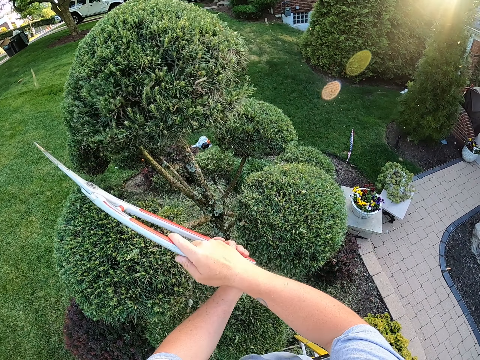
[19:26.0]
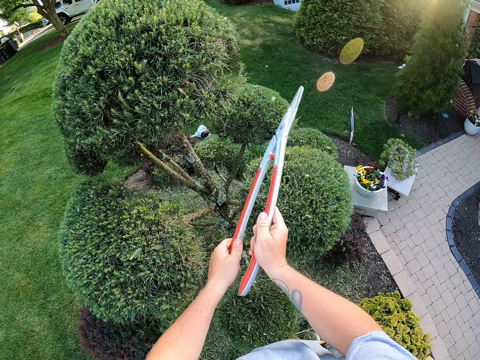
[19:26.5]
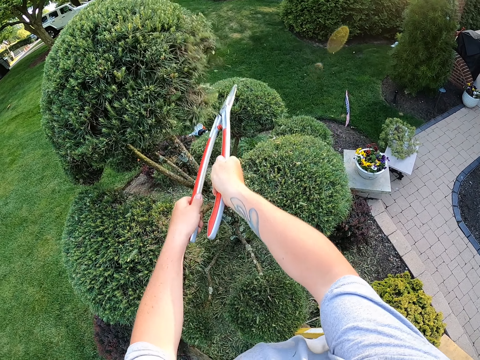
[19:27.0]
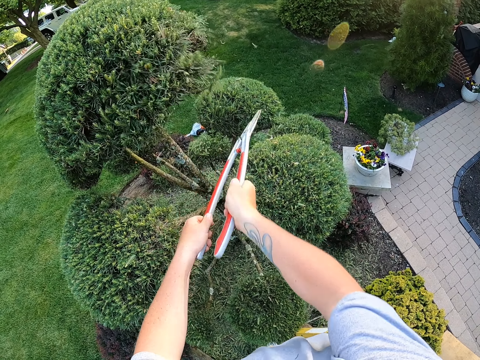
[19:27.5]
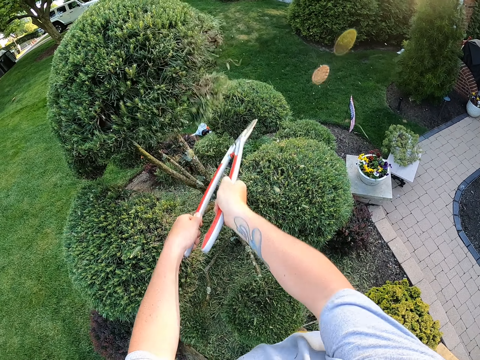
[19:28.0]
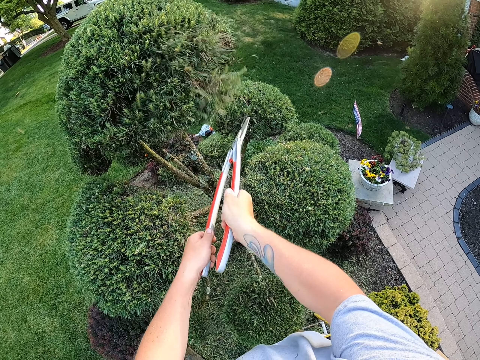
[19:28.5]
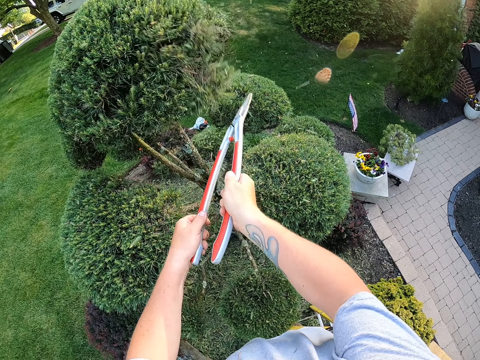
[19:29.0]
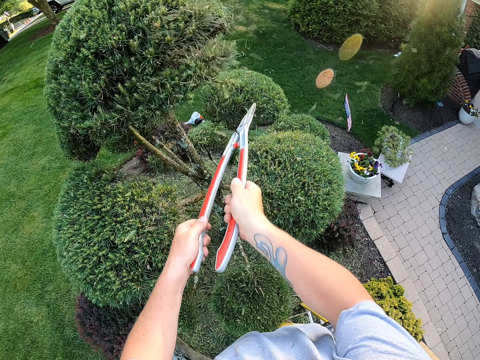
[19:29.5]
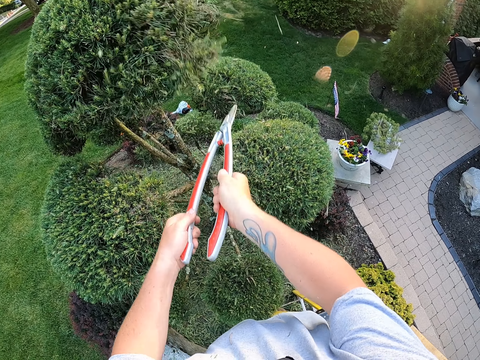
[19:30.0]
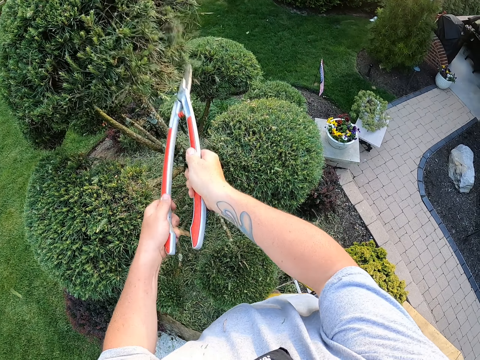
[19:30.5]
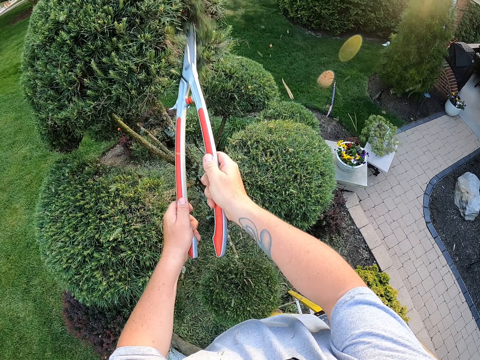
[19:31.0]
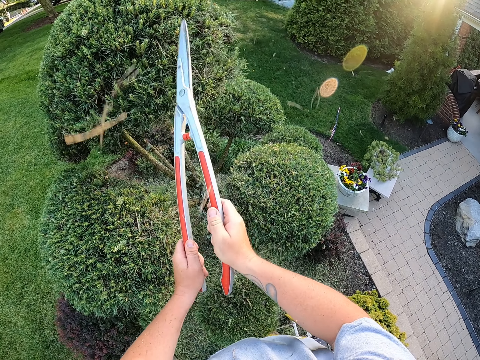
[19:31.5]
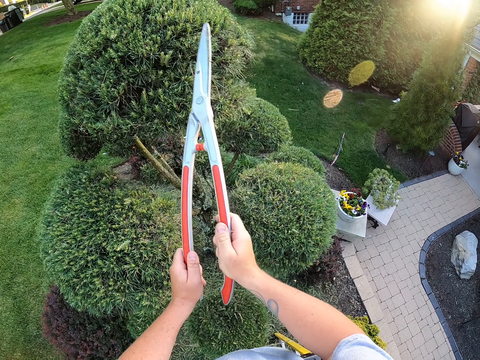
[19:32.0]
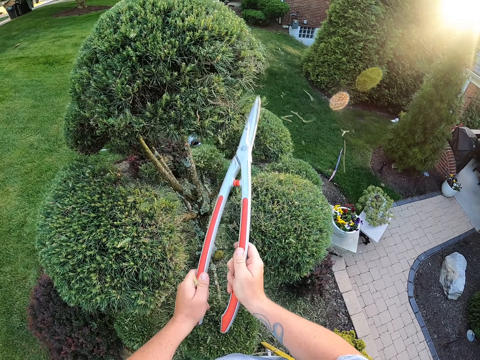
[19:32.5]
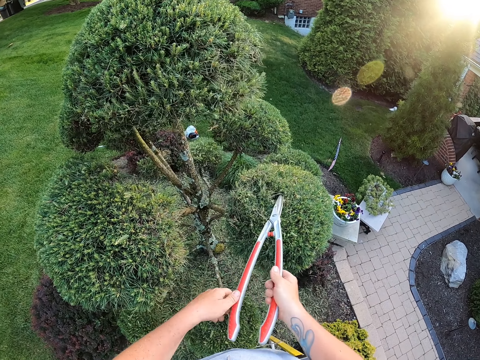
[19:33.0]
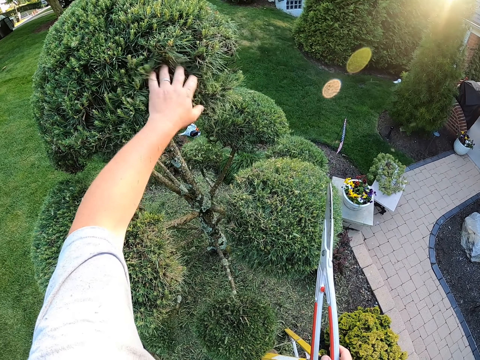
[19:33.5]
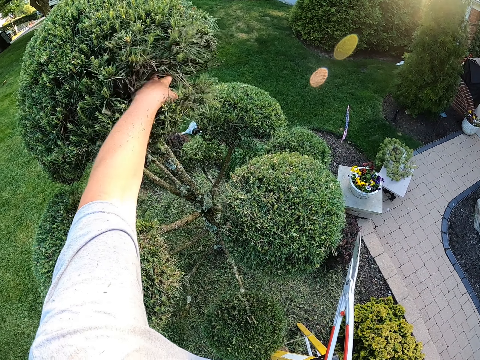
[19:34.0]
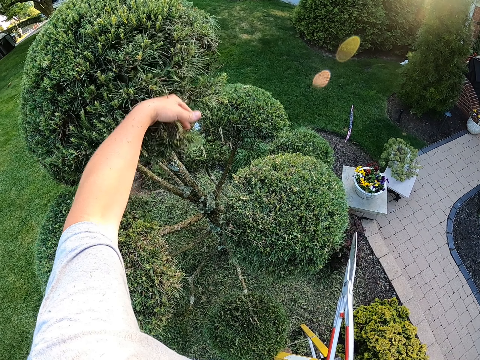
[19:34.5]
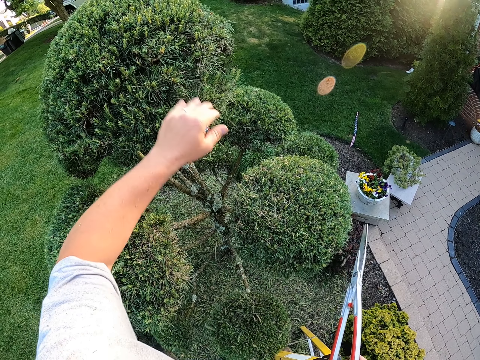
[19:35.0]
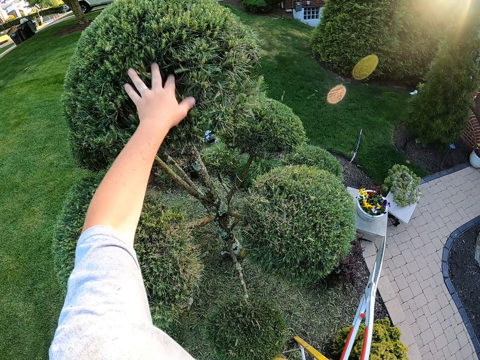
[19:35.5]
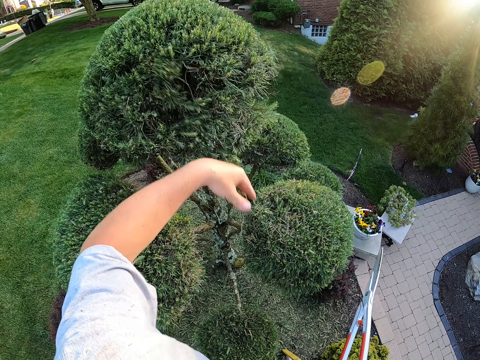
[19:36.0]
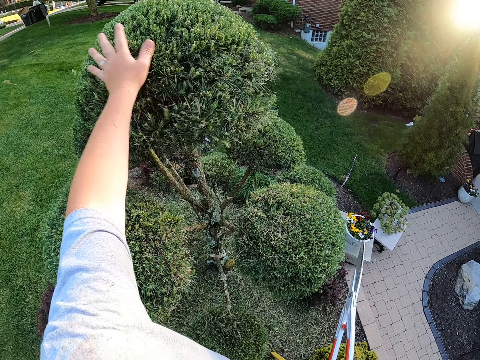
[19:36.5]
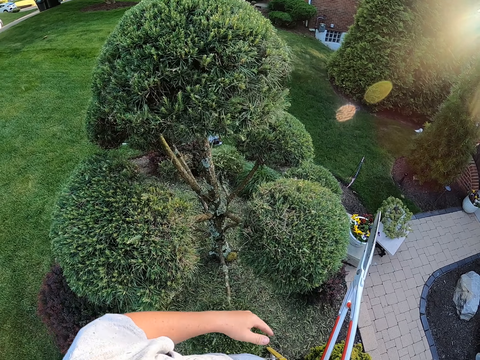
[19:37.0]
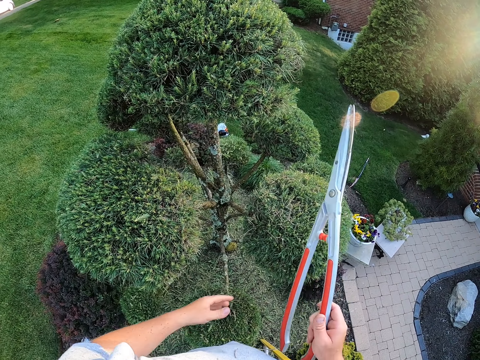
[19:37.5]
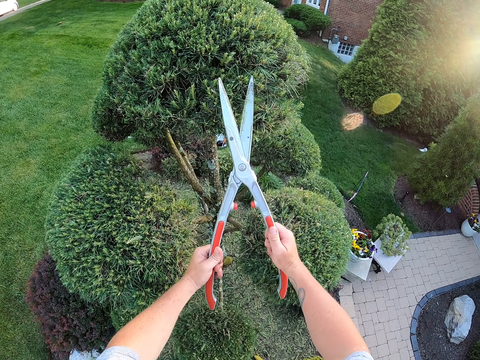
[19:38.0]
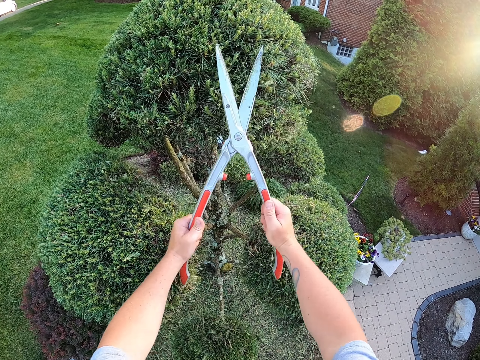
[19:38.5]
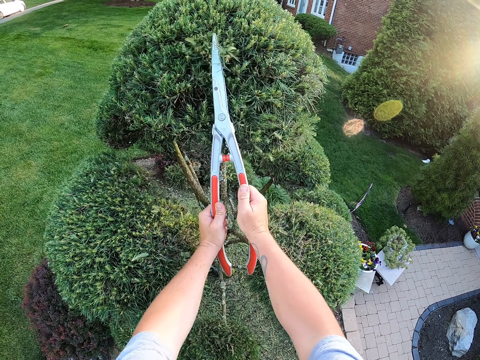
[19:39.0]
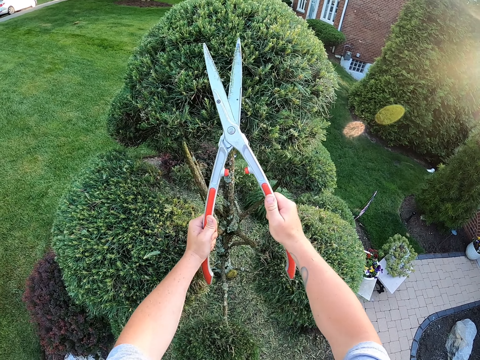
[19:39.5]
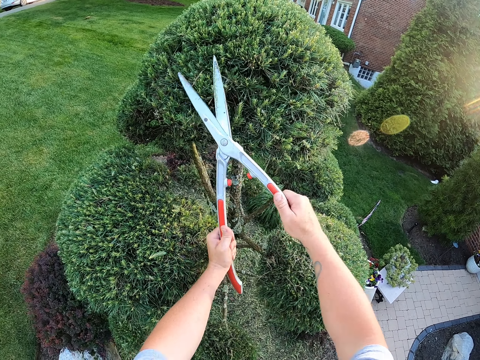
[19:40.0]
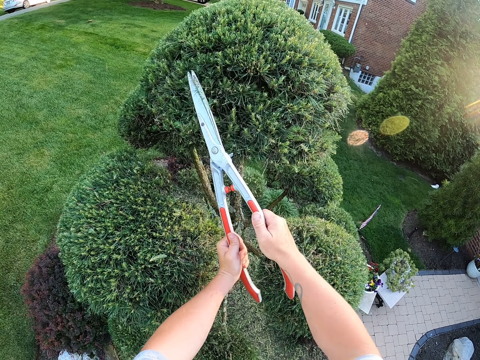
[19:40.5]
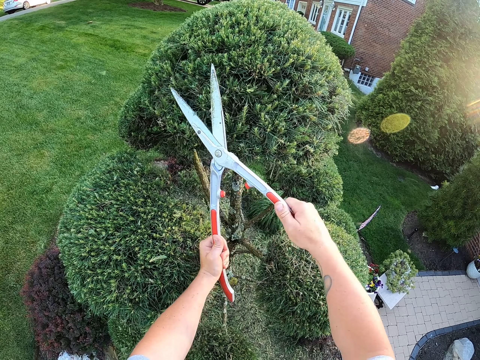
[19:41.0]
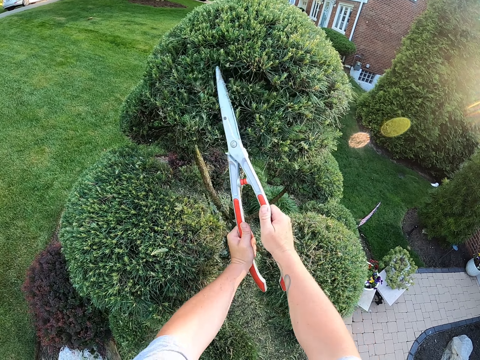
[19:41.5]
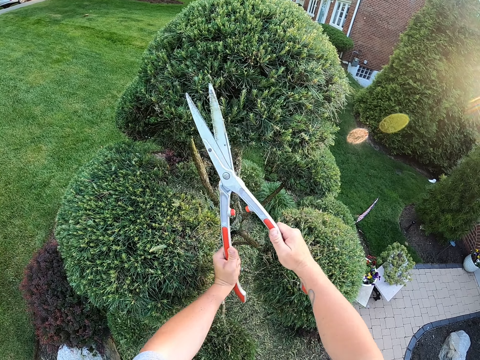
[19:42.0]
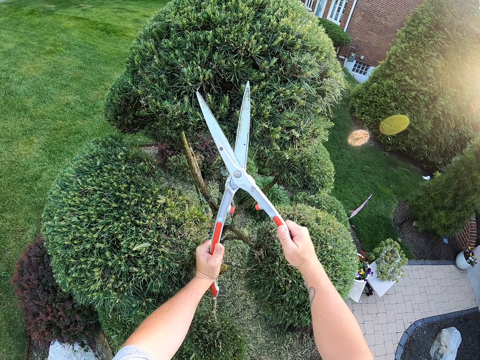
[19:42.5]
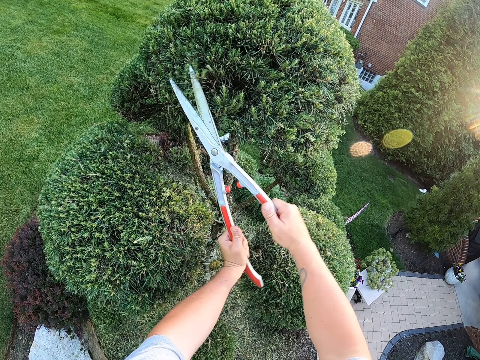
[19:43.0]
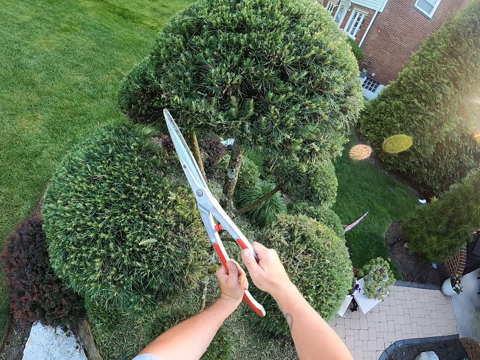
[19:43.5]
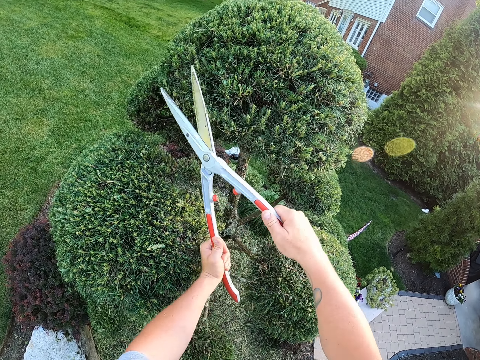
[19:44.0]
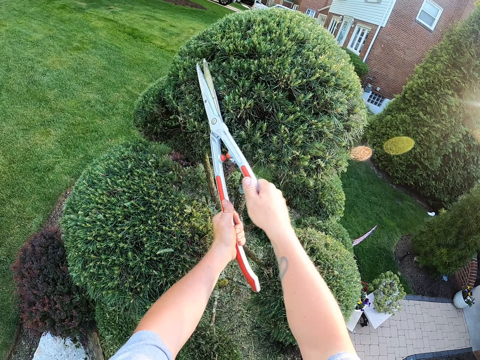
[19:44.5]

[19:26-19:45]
The camera wearer removes the cut leaves with the left hand. They cut the shrub with a hedge shear.

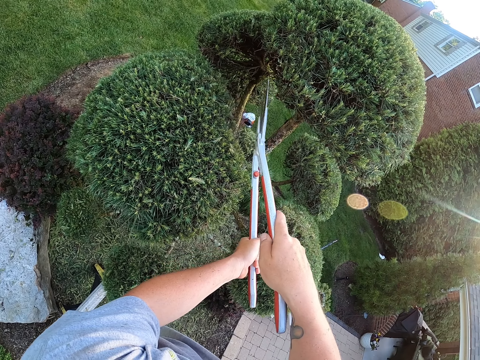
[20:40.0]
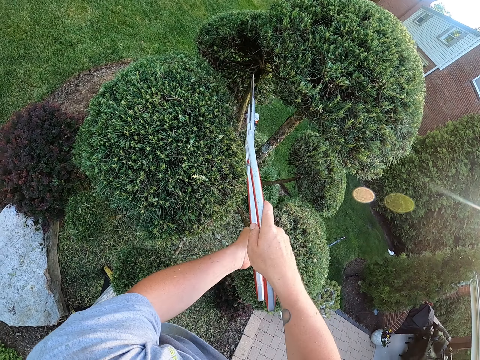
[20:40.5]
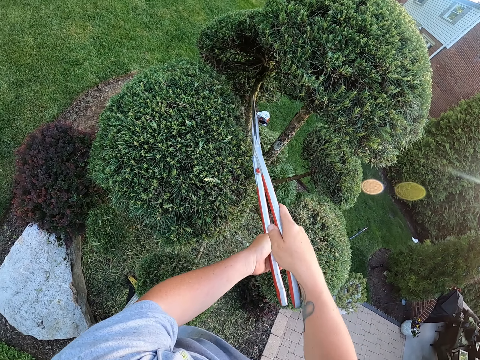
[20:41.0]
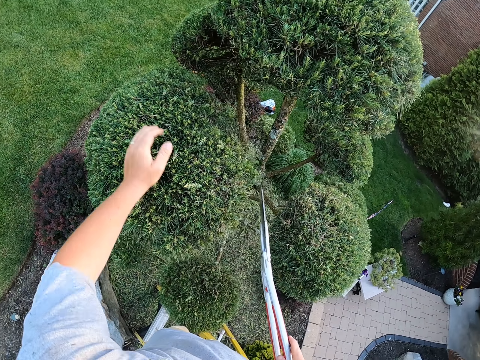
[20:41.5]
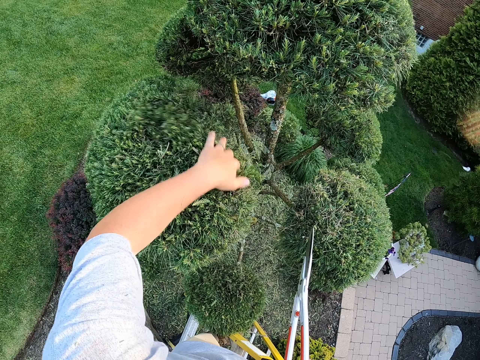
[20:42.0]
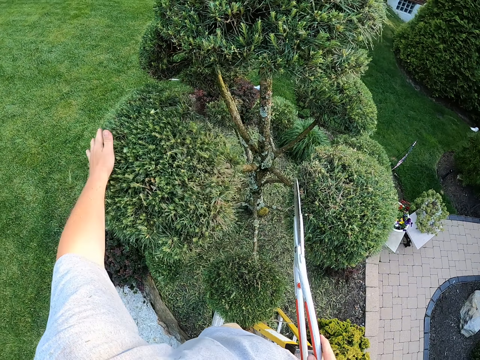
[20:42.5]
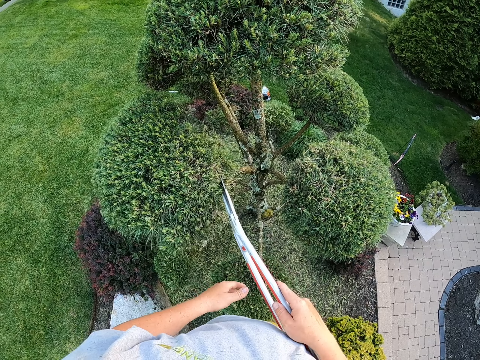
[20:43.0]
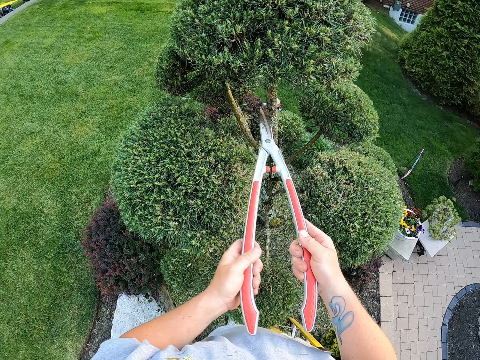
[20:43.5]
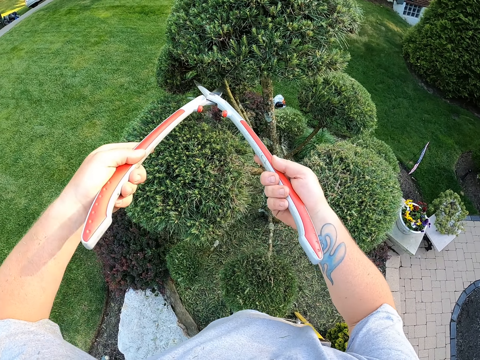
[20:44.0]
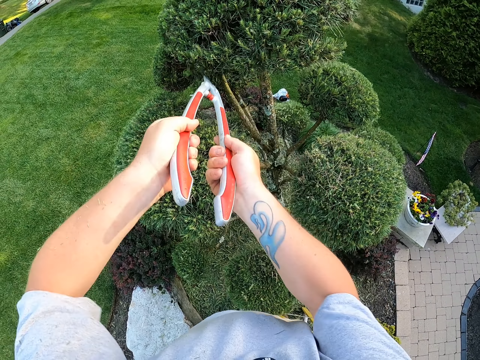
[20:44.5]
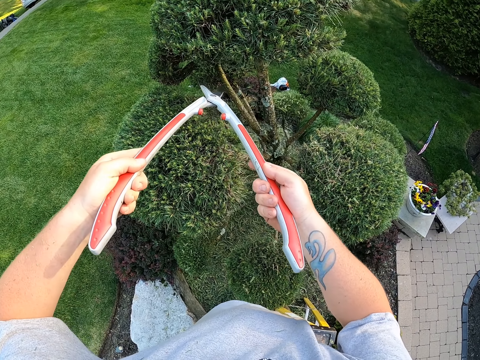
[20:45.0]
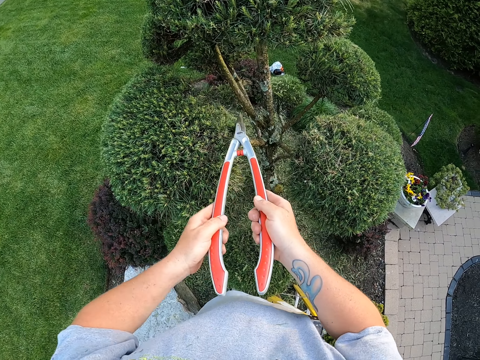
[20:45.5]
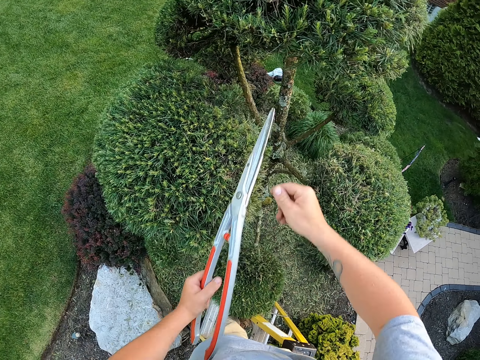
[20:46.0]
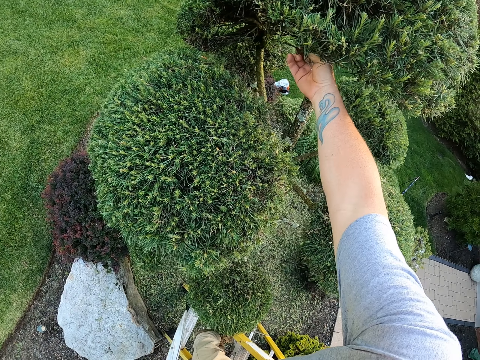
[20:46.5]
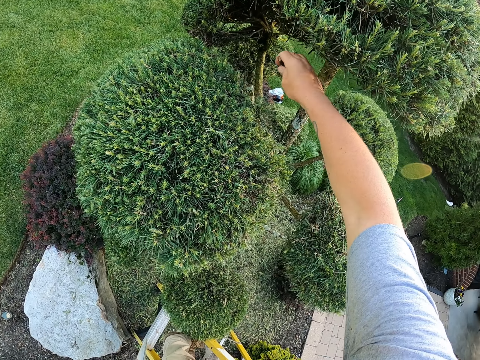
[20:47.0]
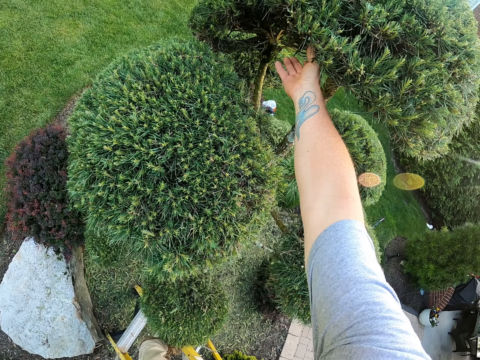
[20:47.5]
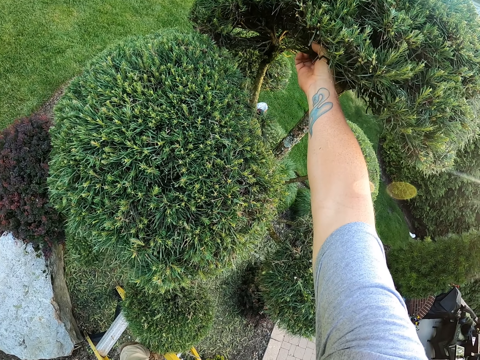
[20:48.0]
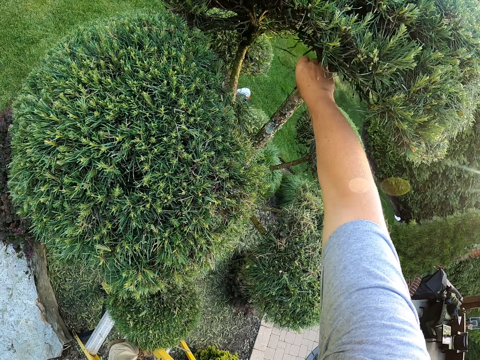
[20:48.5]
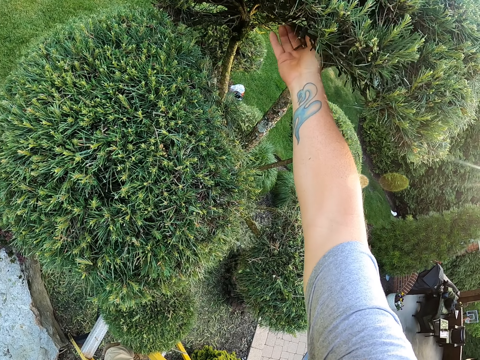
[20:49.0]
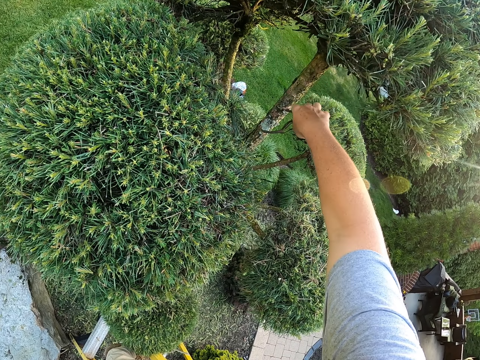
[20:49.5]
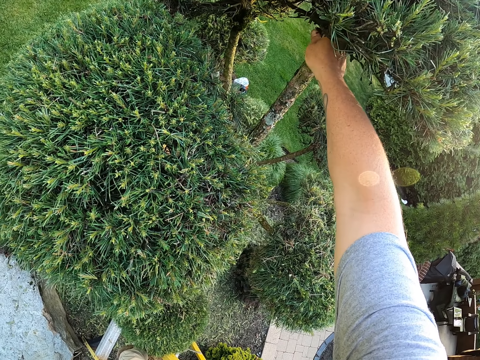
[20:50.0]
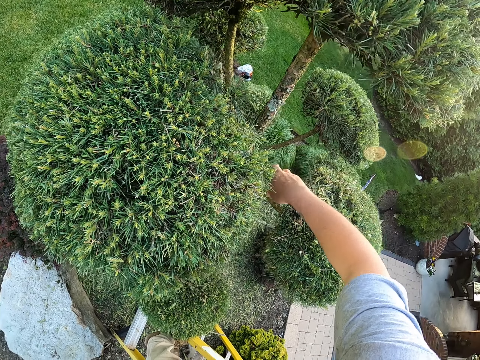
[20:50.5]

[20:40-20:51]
The camera wearer removes the cut leaves with the left hand. They cut the shrub with a hedge shear and remove the branches with the left hand.
